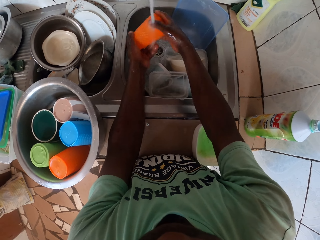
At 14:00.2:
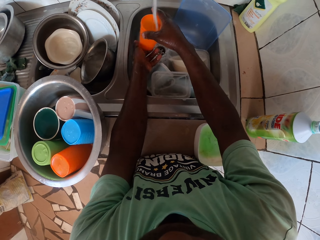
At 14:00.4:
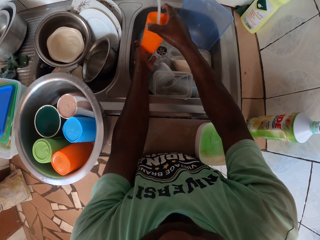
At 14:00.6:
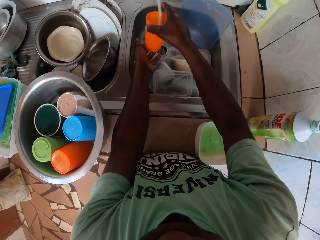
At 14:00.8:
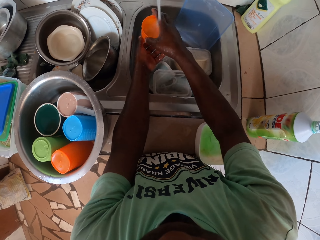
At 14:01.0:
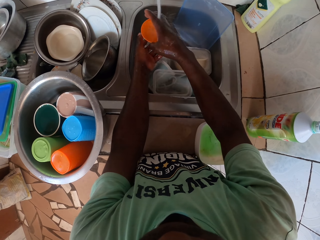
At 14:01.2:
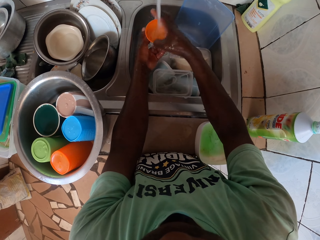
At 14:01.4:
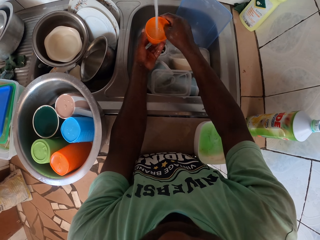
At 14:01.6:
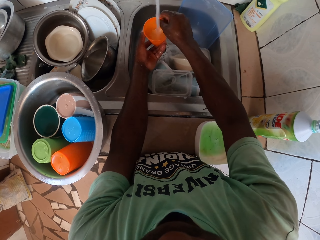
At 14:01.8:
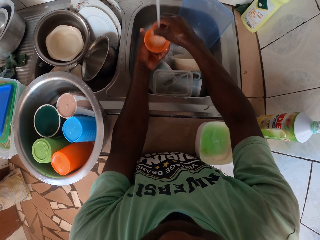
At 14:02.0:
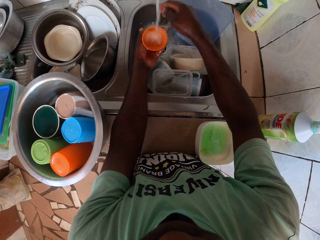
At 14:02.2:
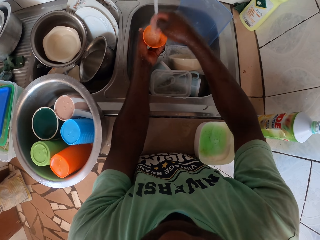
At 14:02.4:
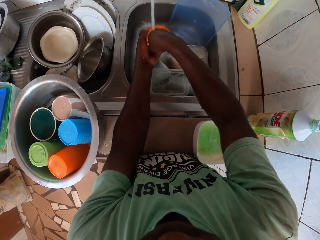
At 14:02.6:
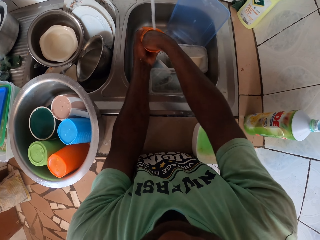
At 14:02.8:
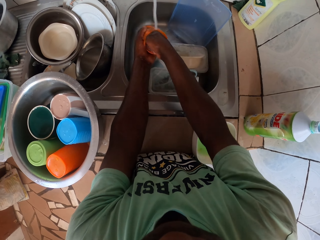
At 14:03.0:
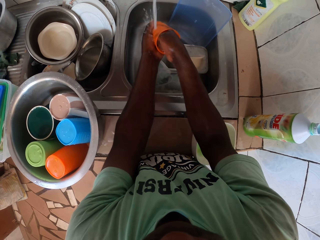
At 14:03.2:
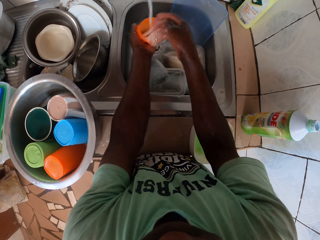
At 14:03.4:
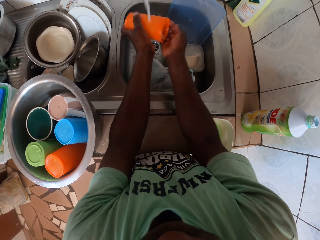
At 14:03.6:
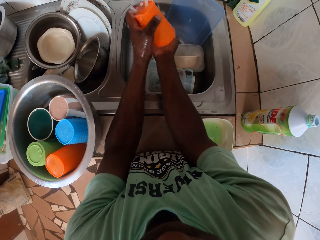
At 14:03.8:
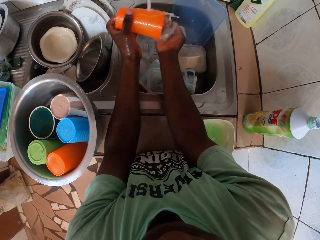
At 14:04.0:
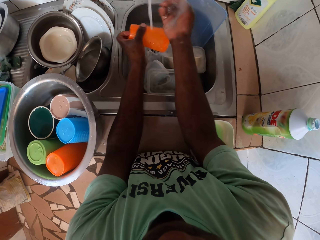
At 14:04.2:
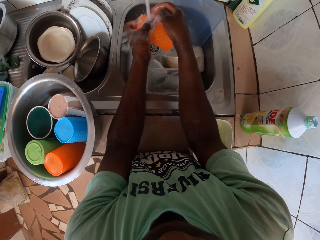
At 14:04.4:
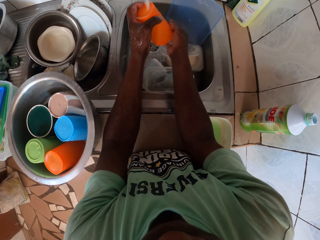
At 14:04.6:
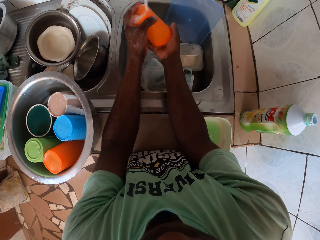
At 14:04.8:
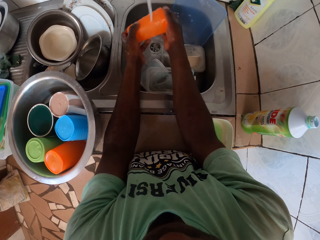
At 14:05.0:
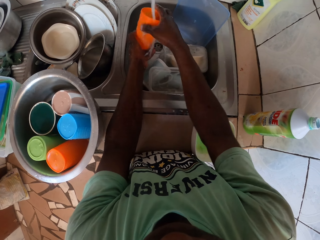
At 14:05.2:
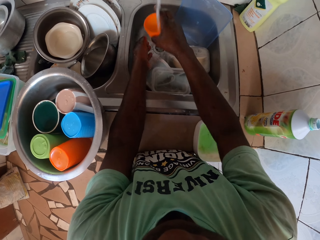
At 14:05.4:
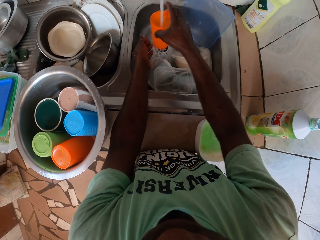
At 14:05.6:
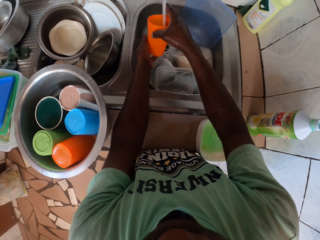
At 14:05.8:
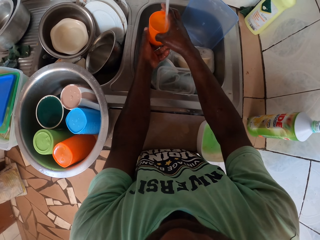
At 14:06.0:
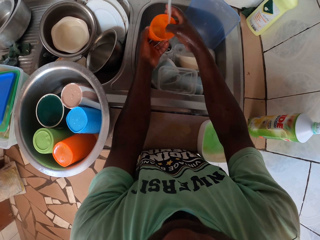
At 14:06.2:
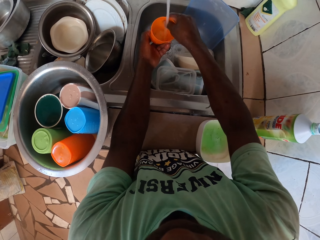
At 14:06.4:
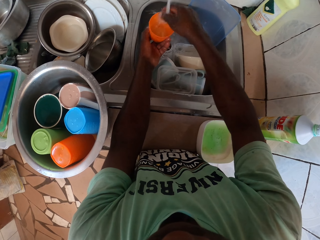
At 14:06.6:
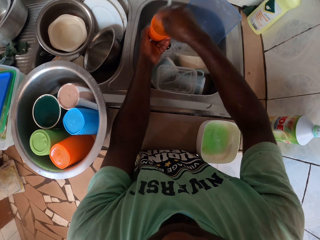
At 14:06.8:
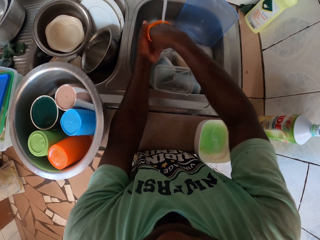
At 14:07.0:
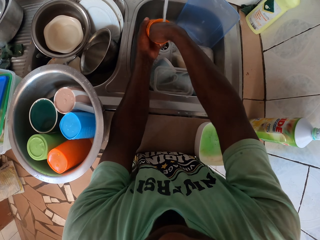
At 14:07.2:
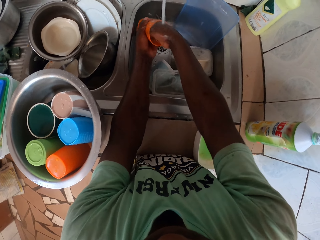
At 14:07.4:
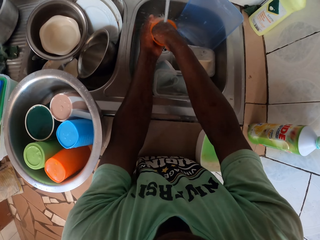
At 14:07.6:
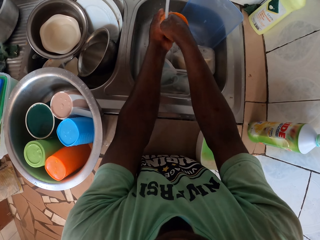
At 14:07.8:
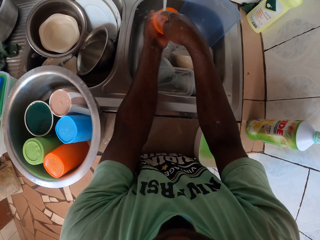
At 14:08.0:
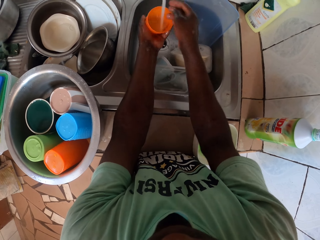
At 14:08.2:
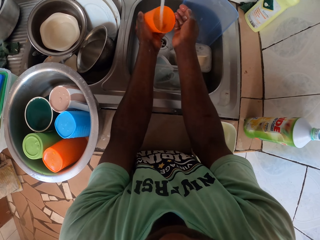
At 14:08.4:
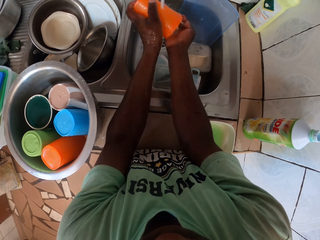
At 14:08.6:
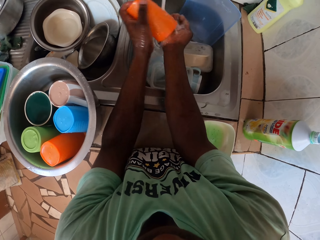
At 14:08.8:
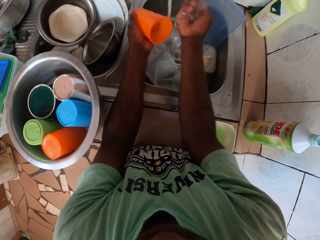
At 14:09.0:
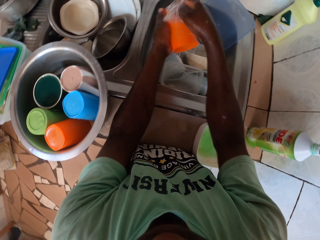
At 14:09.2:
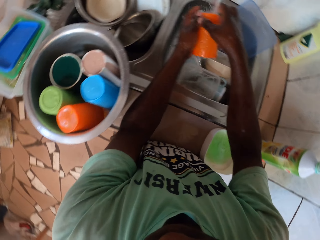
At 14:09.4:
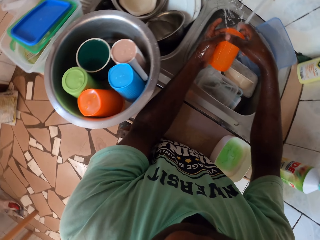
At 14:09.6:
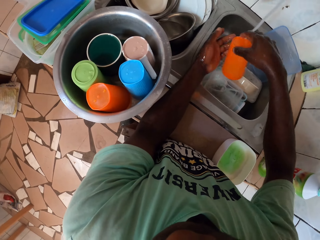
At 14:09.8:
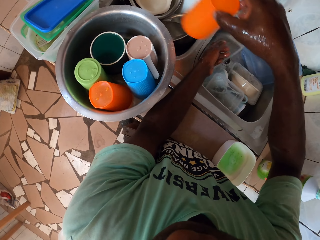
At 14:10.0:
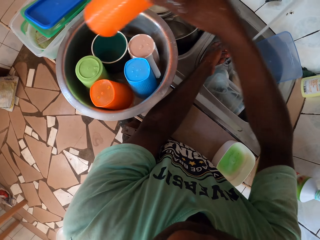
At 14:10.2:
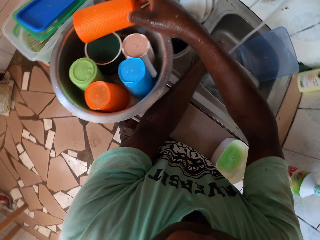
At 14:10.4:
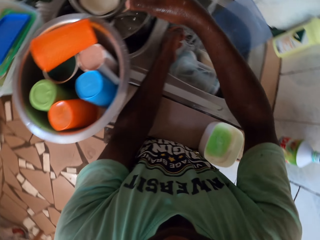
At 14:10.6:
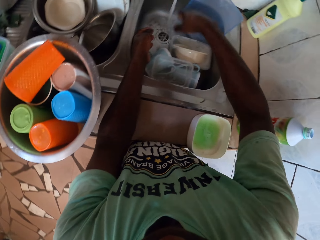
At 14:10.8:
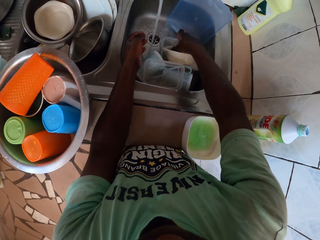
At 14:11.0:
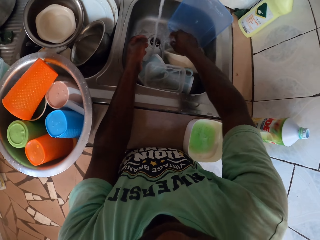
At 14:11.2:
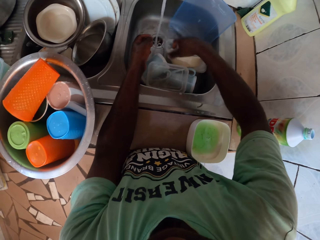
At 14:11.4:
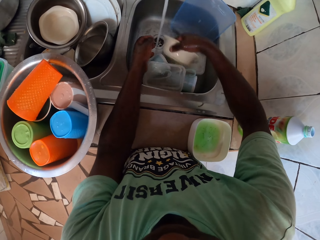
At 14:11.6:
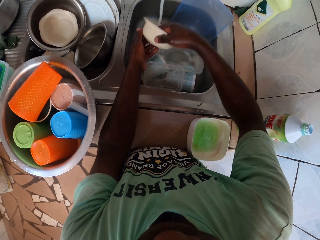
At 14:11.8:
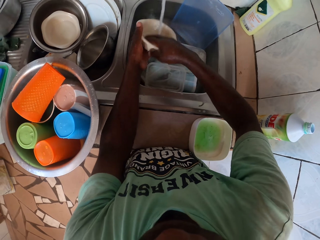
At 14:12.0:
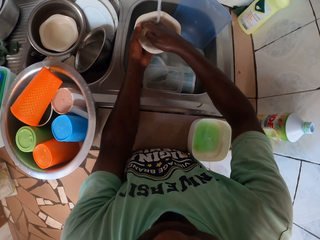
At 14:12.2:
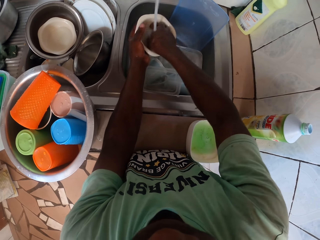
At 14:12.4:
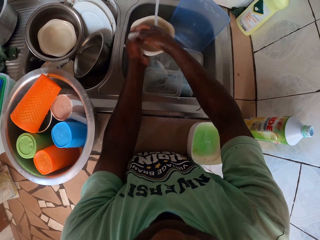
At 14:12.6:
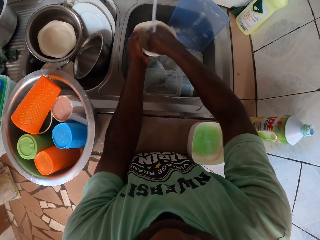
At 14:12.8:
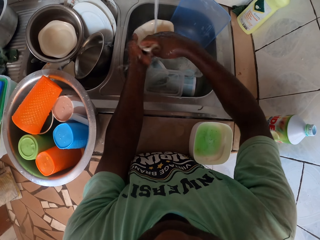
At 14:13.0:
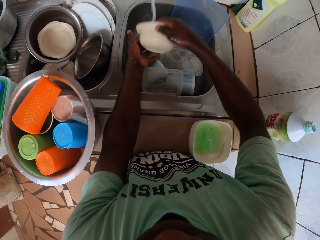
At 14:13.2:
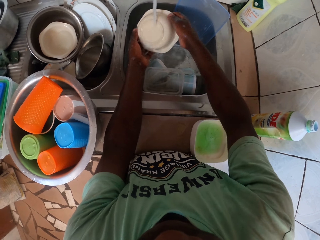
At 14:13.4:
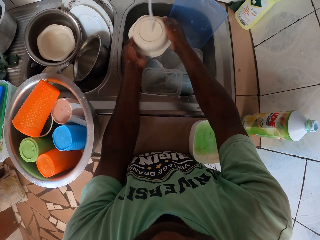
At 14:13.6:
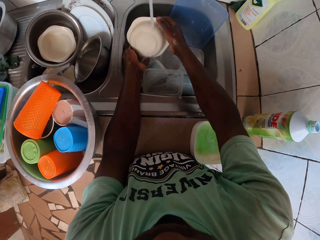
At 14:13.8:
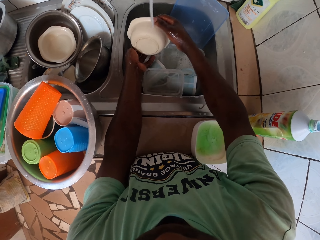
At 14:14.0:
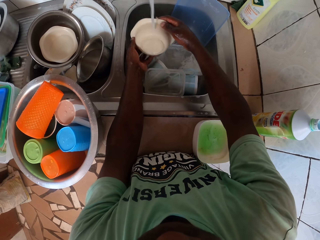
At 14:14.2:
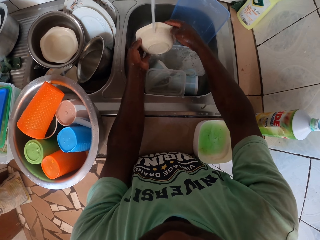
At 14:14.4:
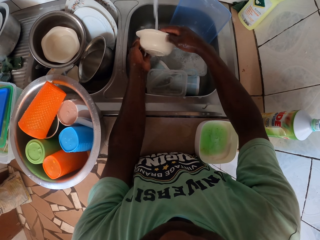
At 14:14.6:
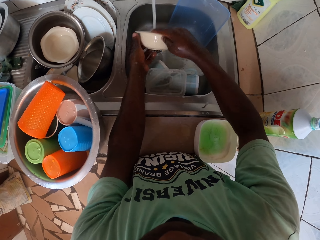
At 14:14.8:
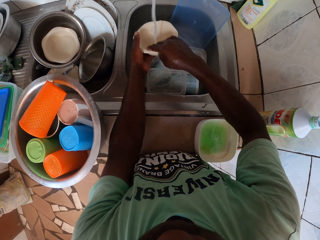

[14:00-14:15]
The camera wearer washes the cups at the sink. They put the cups in the pot. They pick a plate on the sink. They wash the plate or bowl.

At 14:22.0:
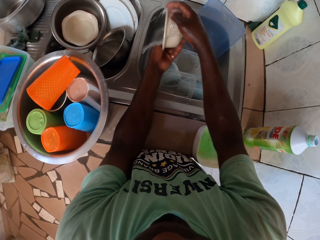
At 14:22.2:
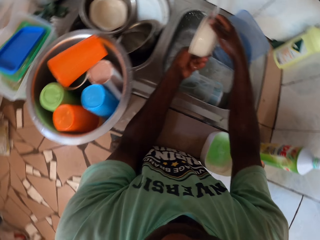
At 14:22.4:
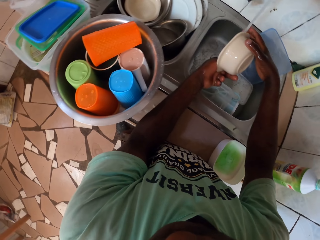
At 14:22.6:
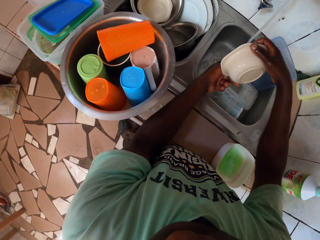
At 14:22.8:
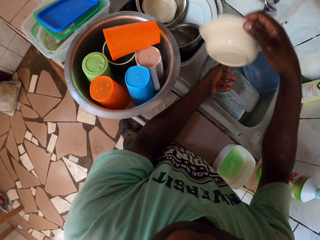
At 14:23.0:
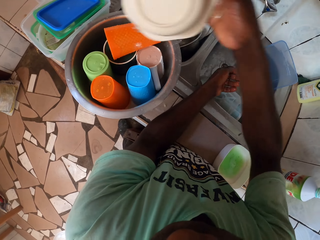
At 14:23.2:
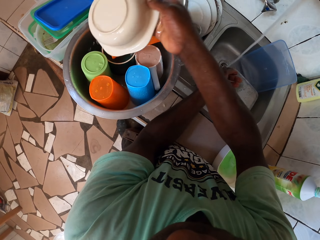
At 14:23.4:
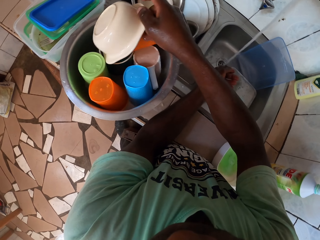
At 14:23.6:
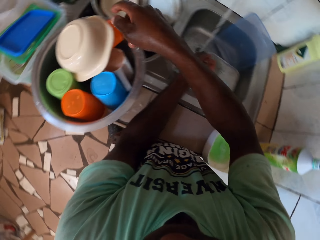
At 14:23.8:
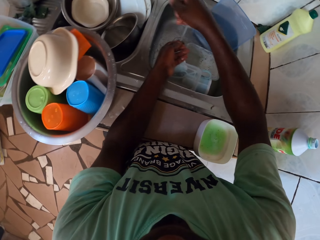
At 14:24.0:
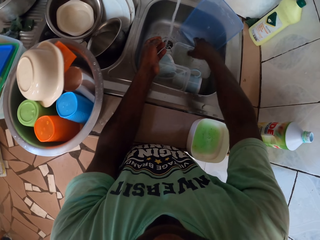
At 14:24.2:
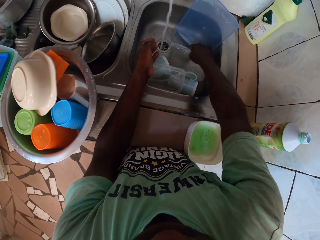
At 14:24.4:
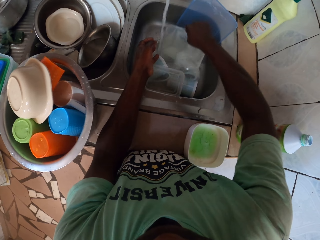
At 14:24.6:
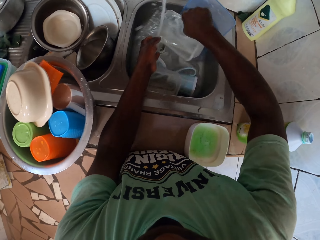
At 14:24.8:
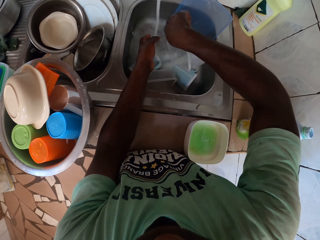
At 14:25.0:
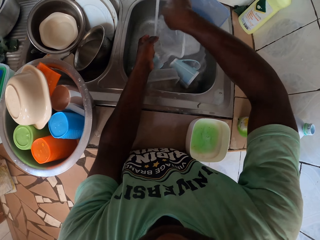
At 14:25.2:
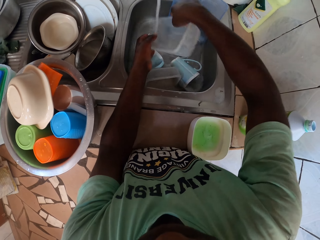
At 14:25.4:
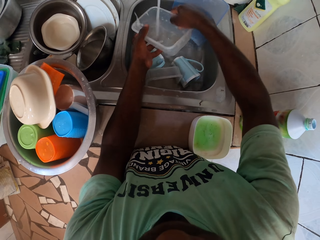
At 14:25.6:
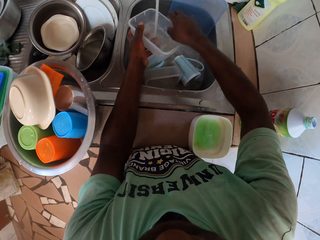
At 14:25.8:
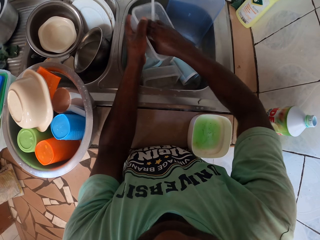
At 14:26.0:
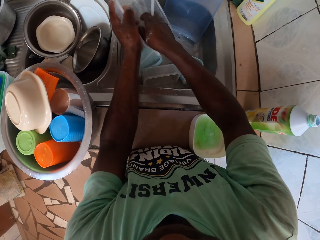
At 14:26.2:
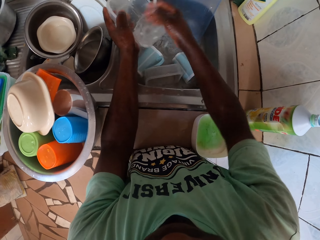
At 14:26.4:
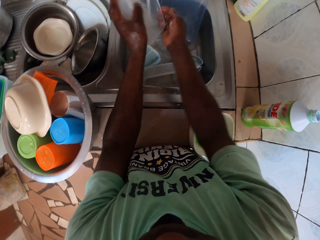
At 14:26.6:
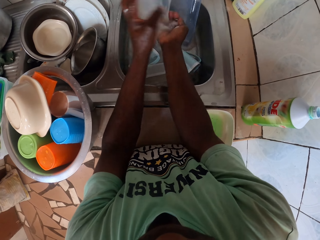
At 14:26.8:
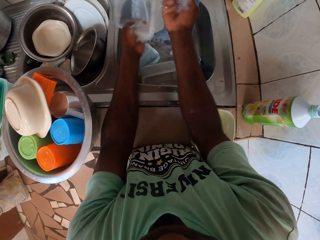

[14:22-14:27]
The camera wearer puts the plate on the pot. They pick a container on the sink. They wash the container.

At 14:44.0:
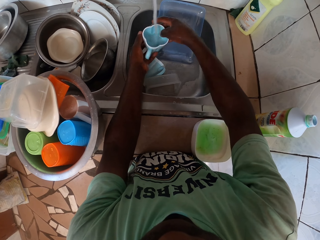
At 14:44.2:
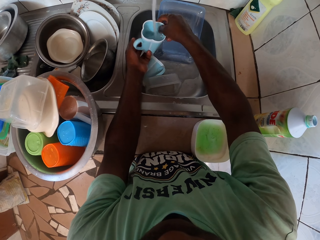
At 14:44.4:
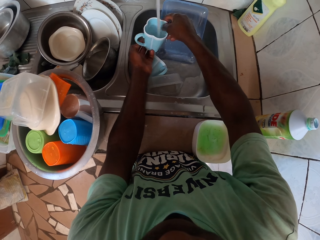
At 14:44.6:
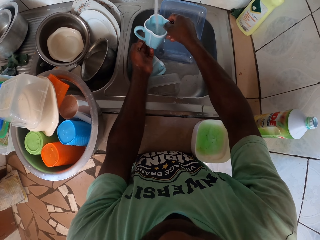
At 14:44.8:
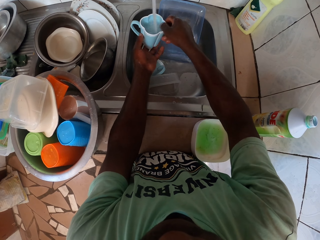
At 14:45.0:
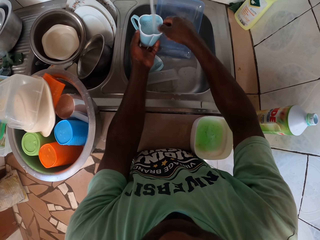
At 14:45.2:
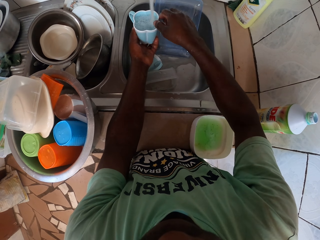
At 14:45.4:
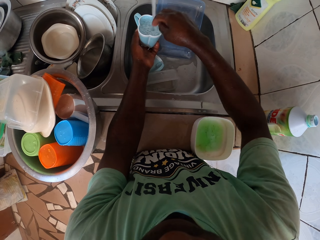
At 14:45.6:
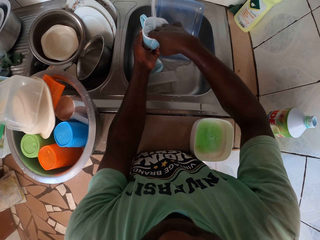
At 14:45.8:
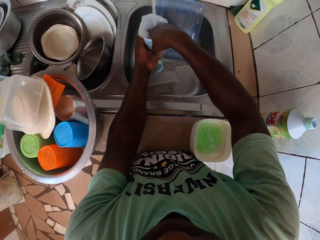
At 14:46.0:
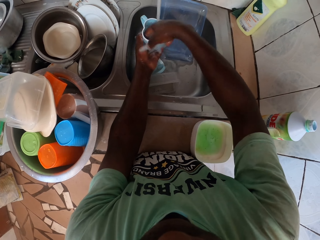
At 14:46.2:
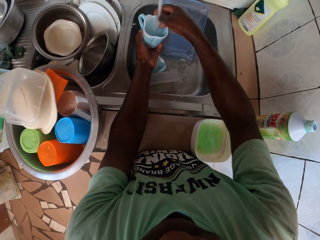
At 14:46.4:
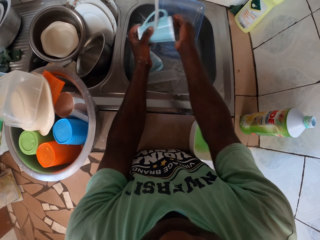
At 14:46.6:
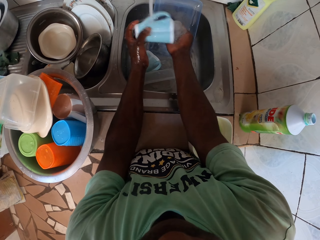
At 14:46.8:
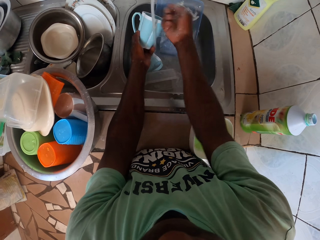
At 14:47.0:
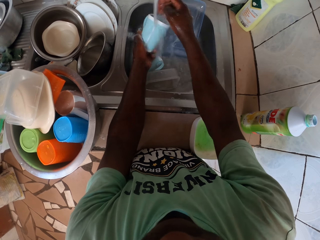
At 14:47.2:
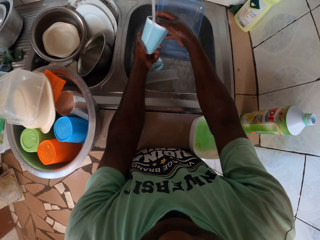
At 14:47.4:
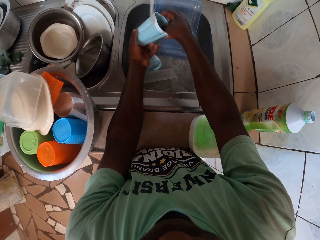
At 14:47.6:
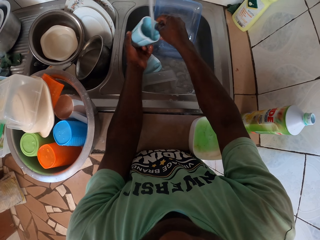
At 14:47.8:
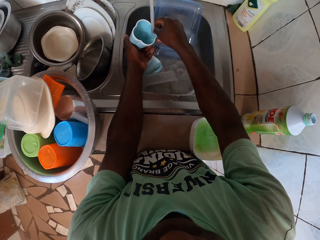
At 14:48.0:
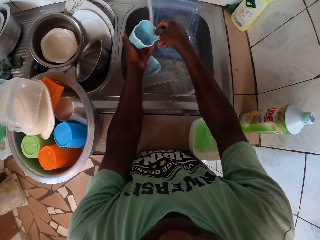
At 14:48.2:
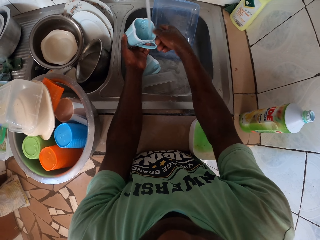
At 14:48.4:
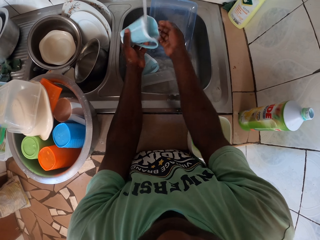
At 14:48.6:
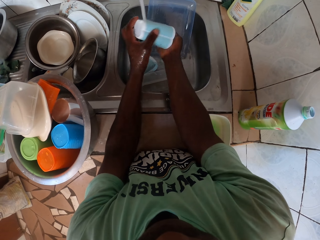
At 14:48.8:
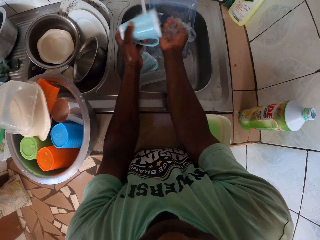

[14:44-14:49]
The camera wearer washes the cups at the sink.
